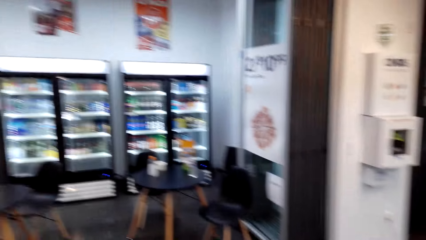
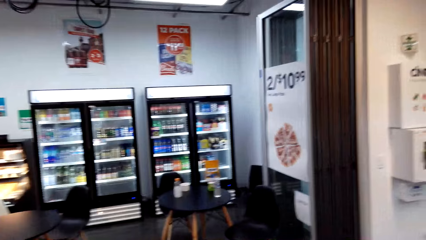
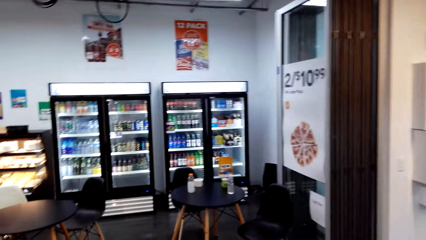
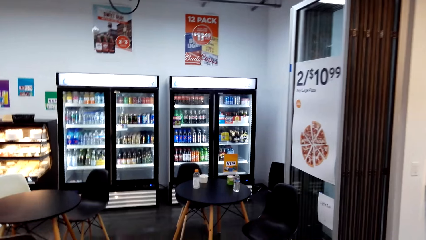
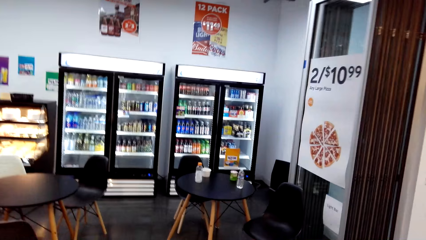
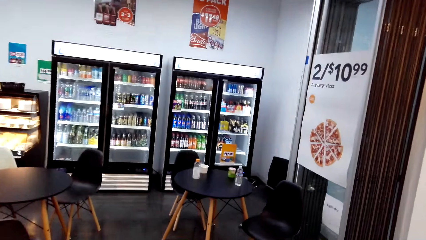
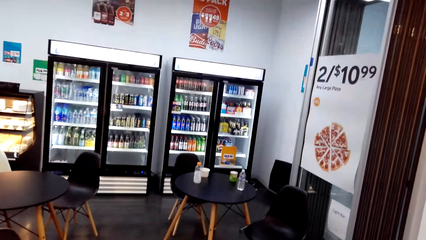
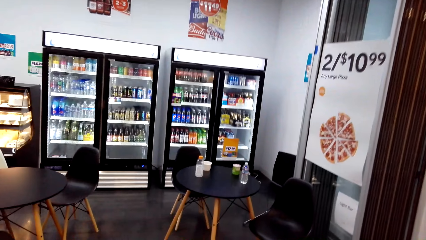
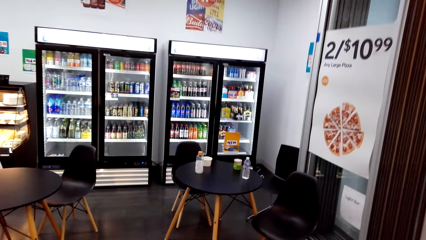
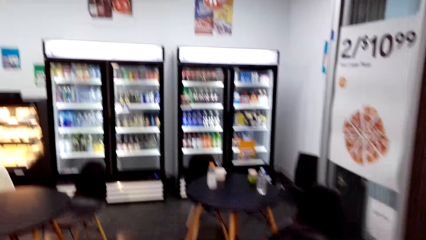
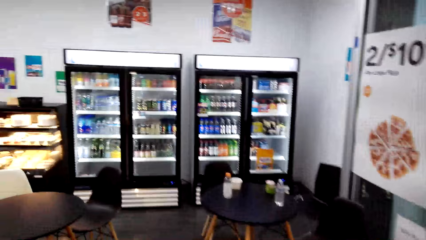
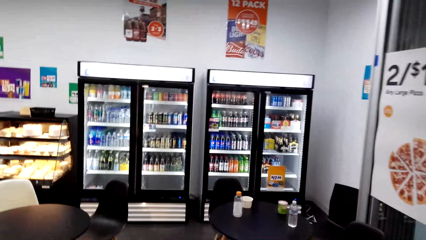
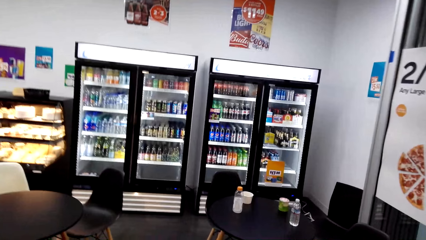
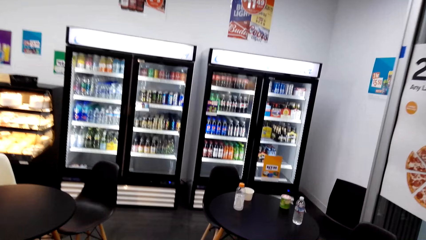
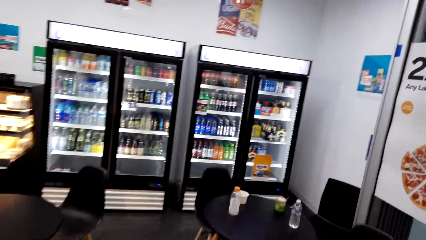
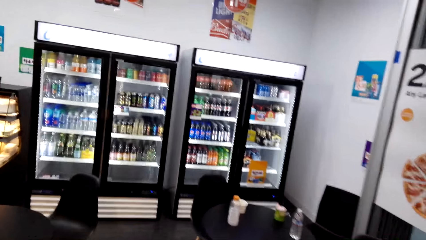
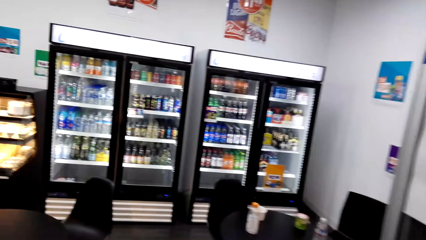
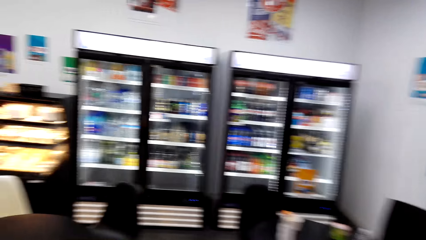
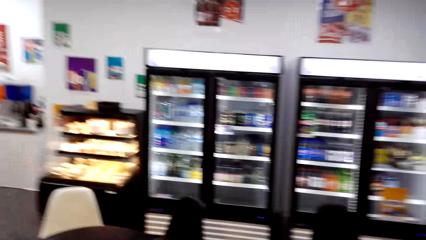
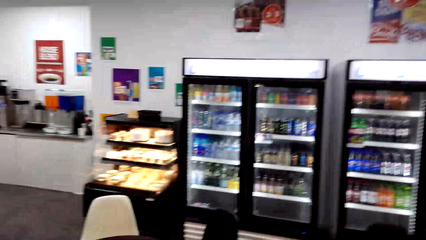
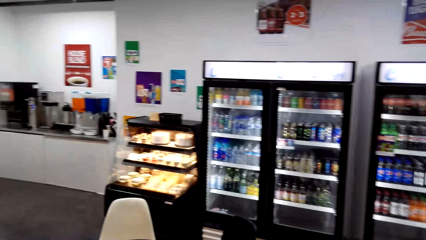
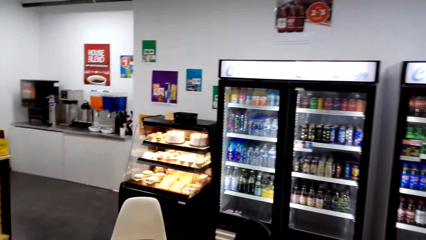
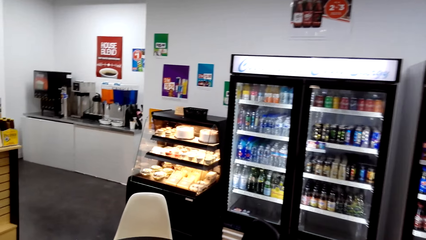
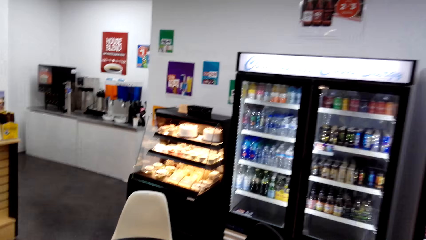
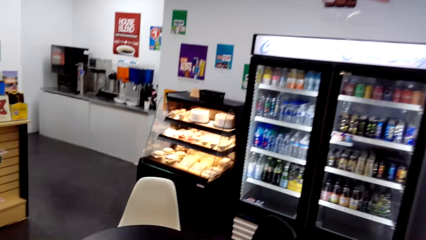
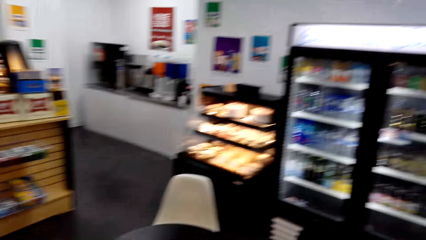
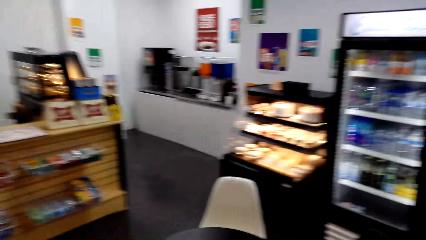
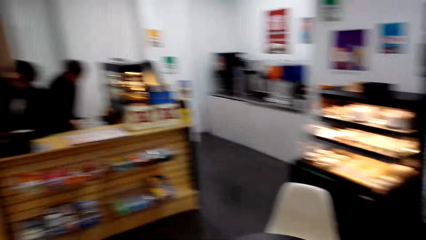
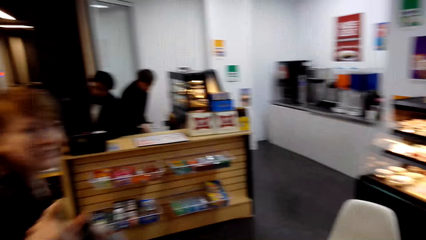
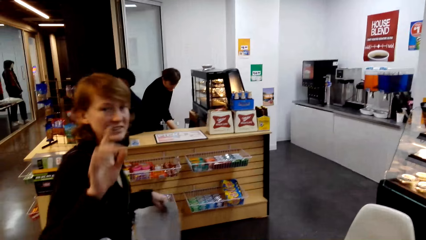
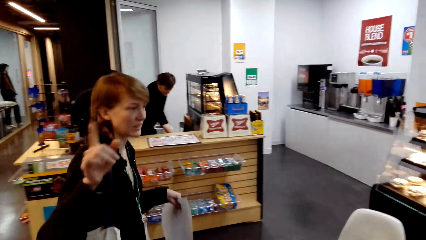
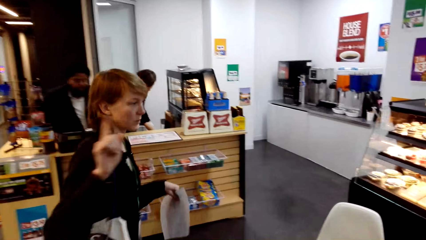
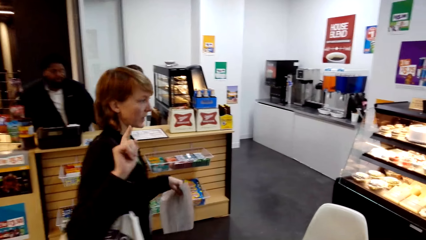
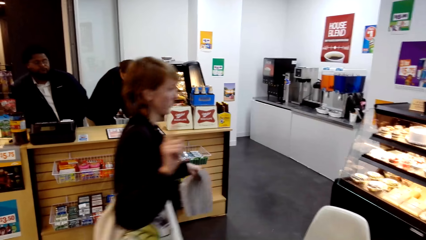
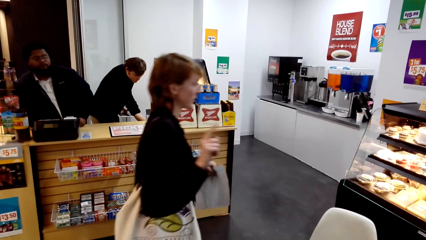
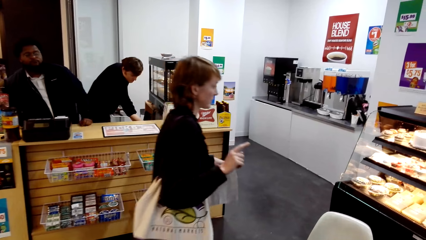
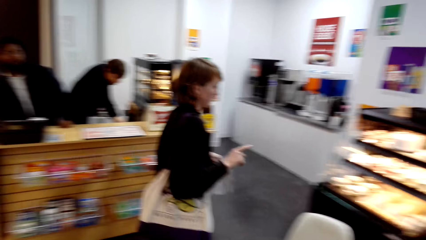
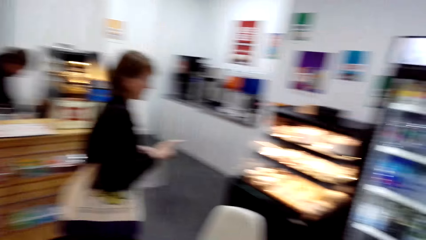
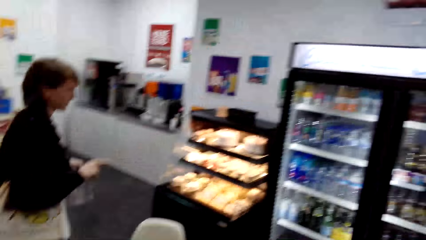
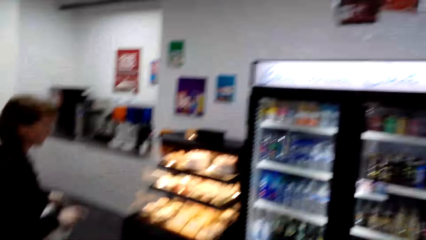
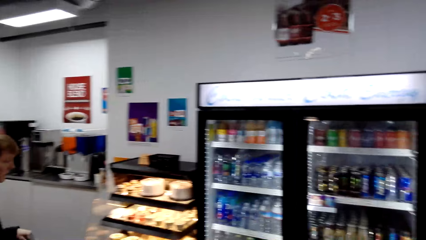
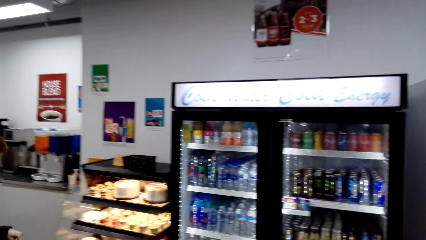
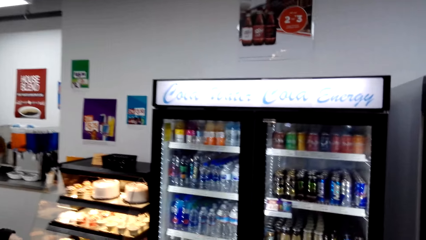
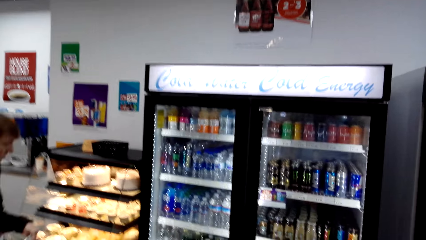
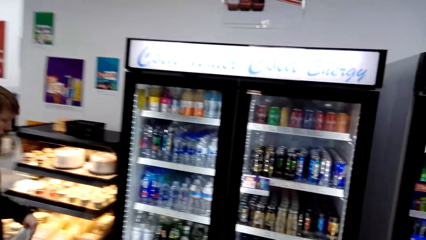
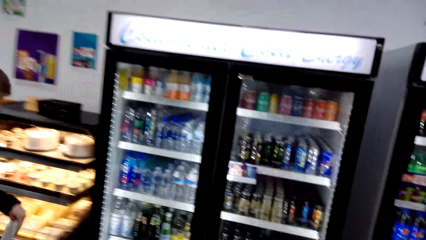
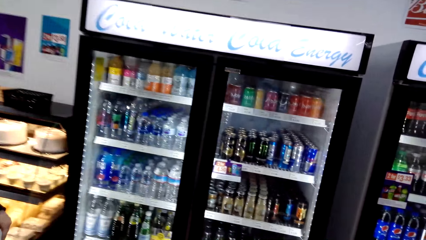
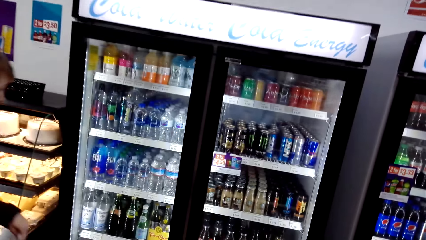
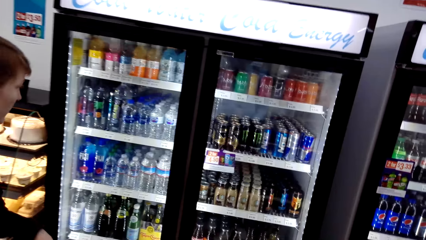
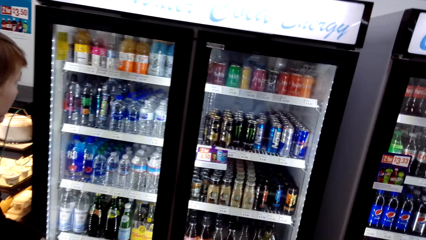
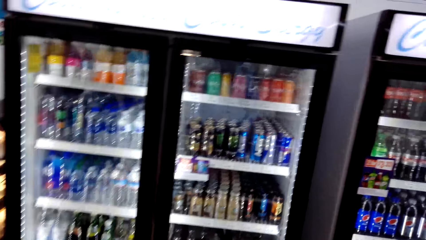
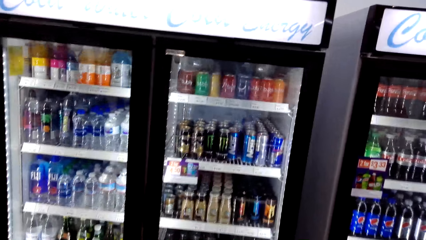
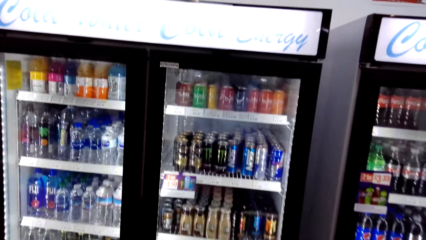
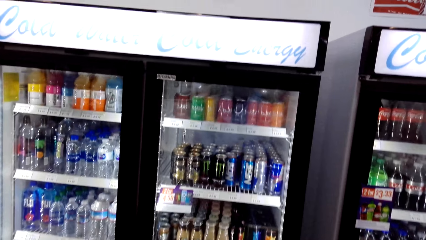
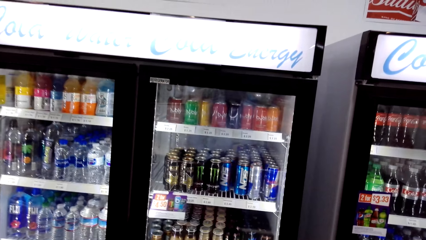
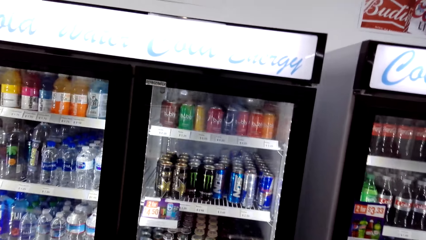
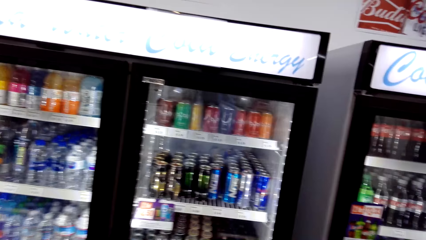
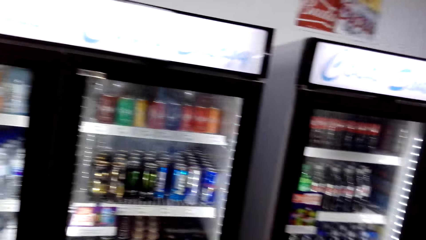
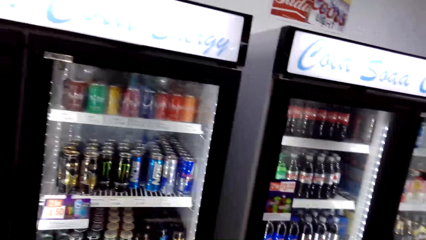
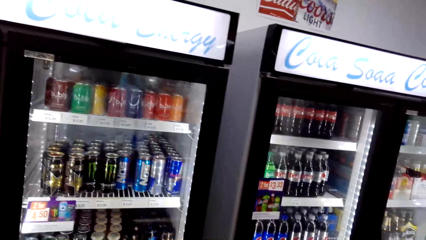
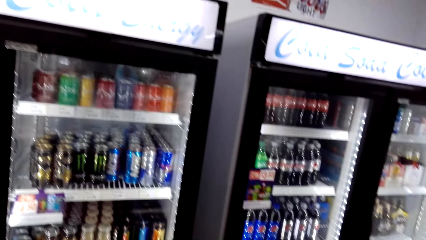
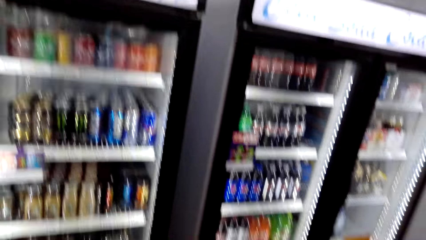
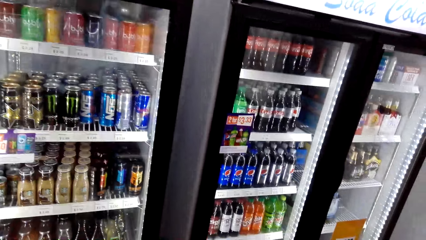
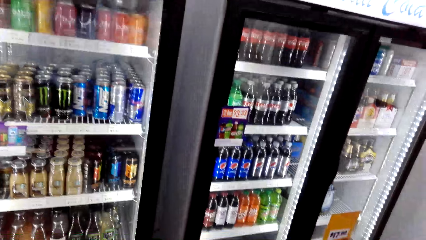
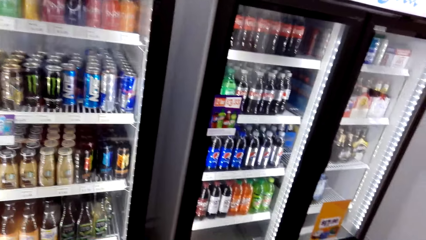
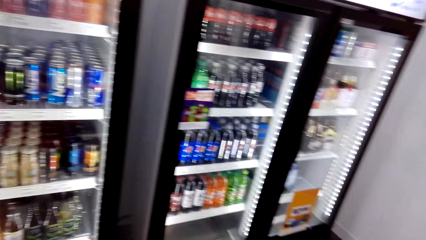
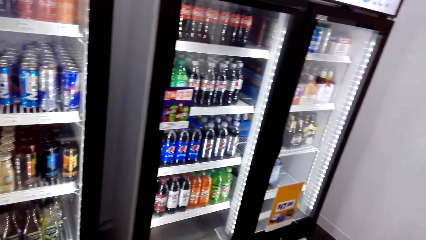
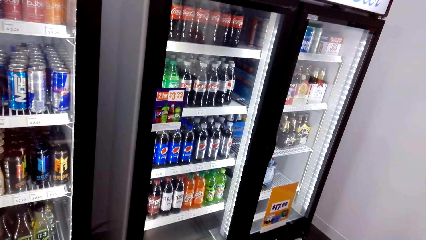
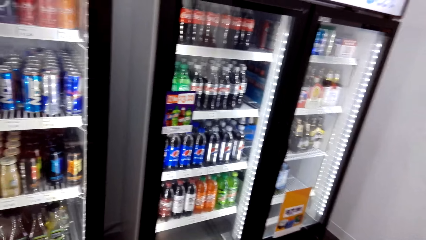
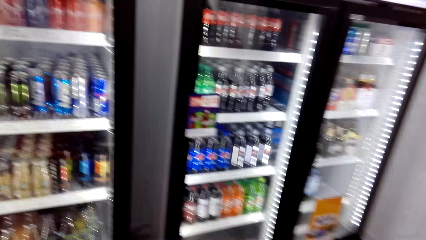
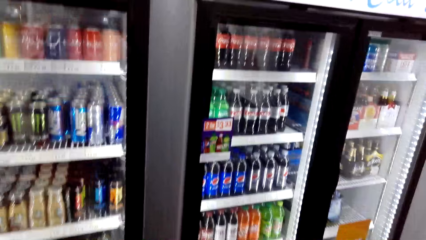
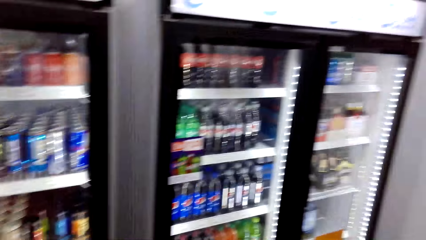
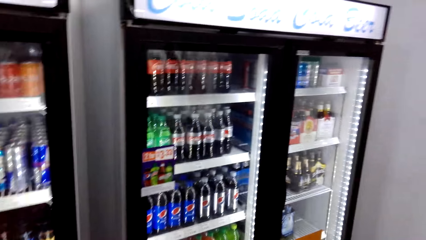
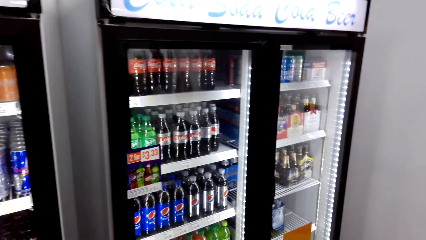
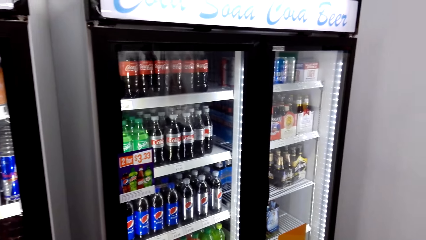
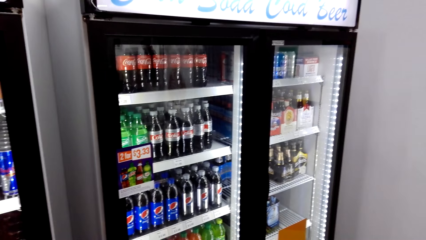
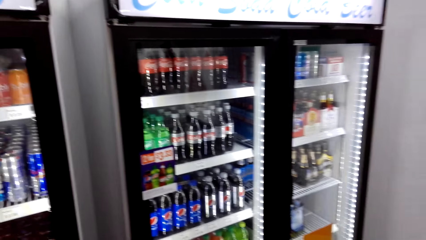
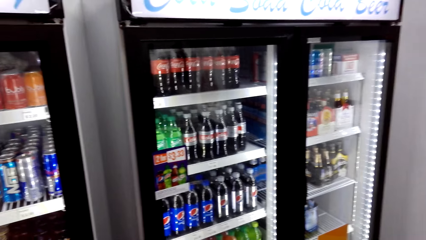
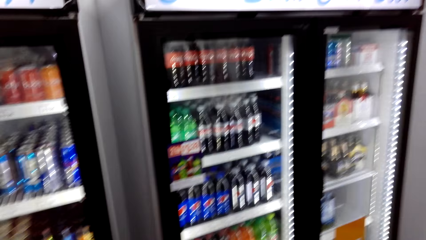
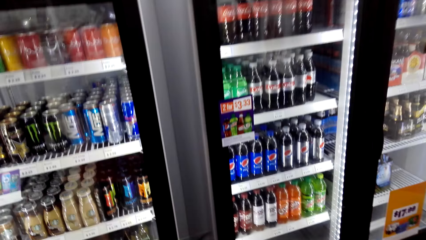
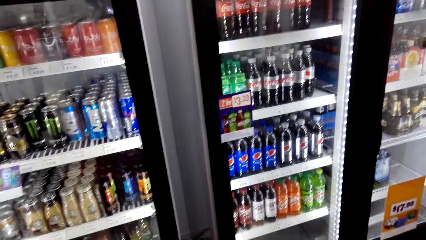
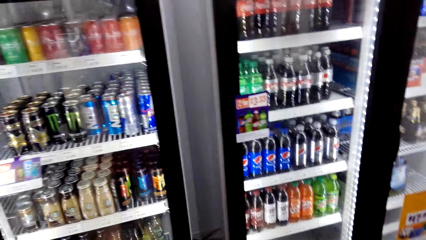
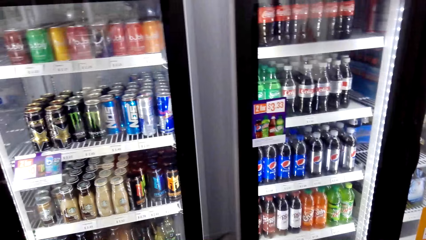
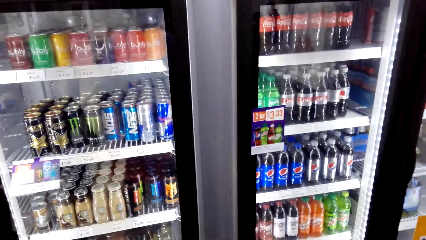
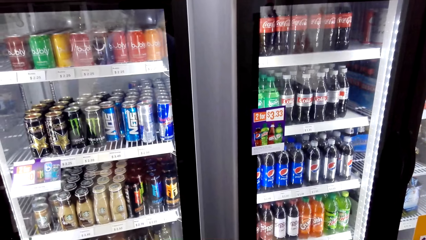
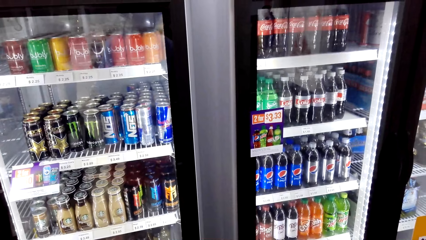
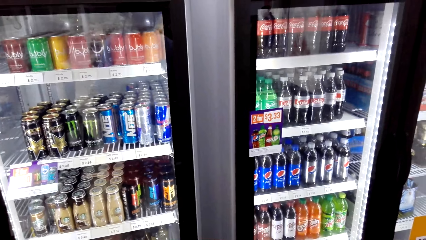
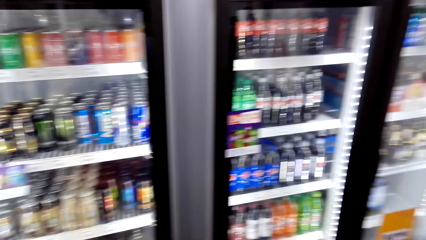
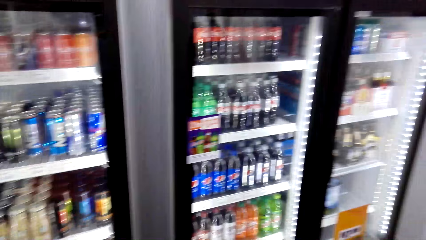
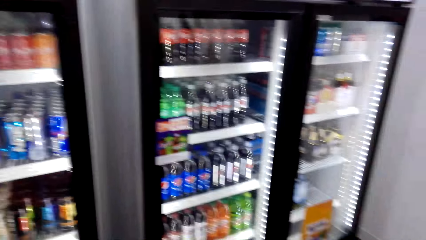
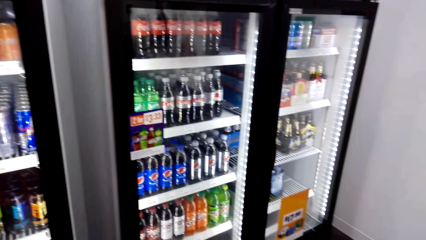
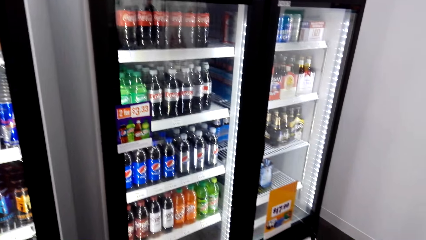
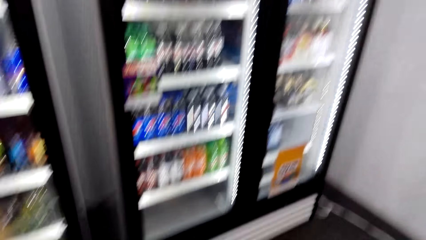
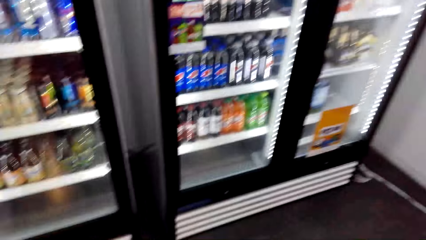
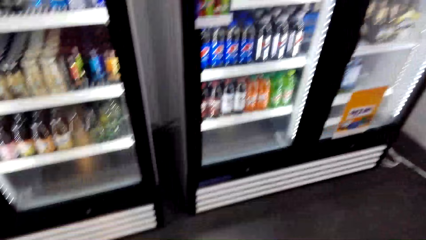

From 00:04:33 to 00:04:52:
The camera wearer looks around and walks around. They look around, talk with a lady, and walk around. The lady talks with the camera wearer, moves her hands, and walks around. The camera wearer looks around.
